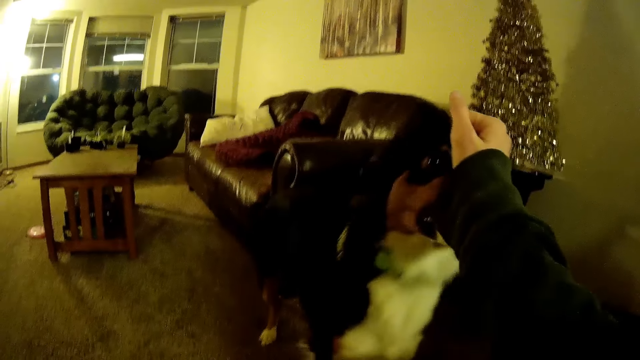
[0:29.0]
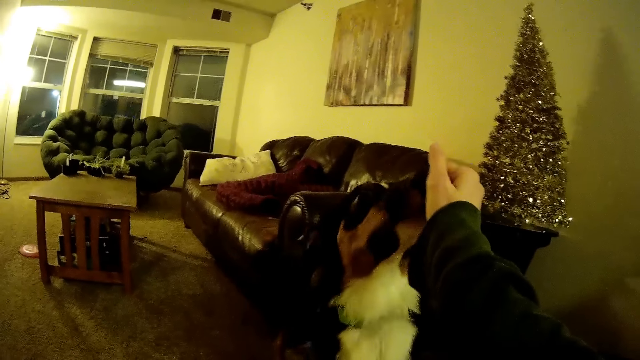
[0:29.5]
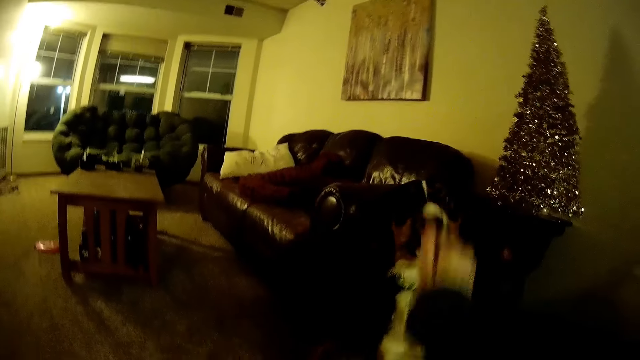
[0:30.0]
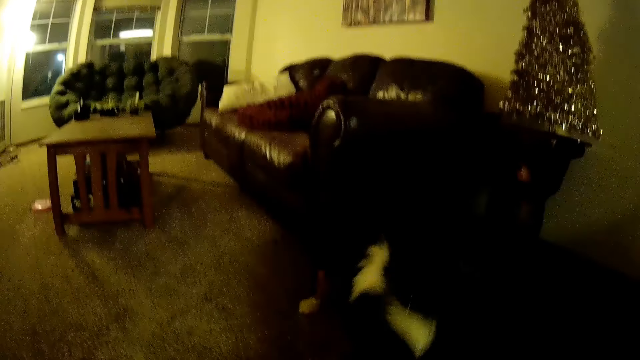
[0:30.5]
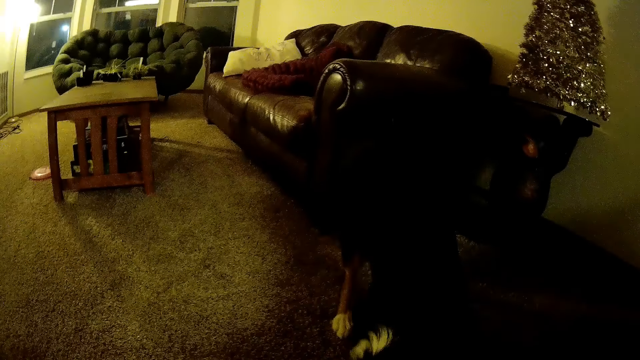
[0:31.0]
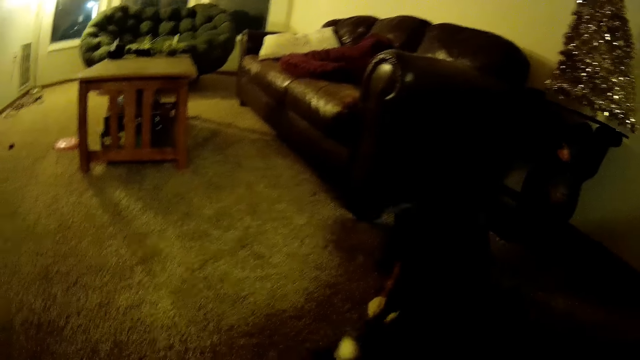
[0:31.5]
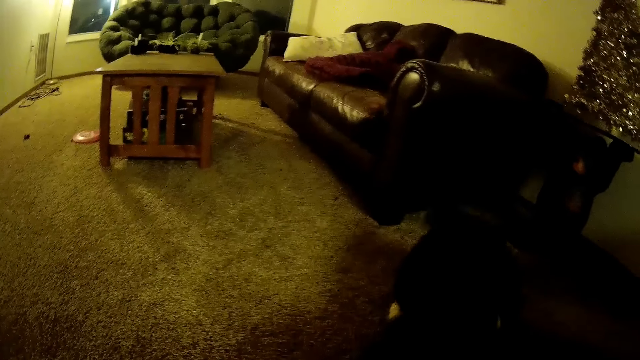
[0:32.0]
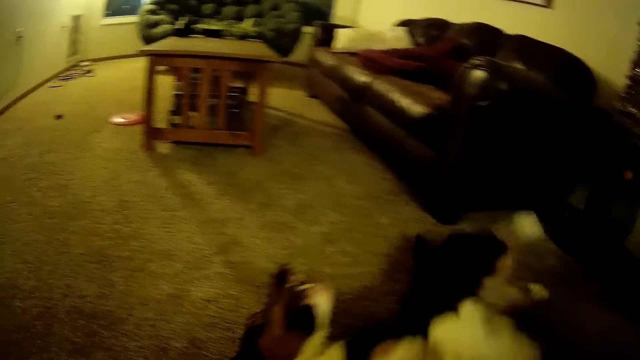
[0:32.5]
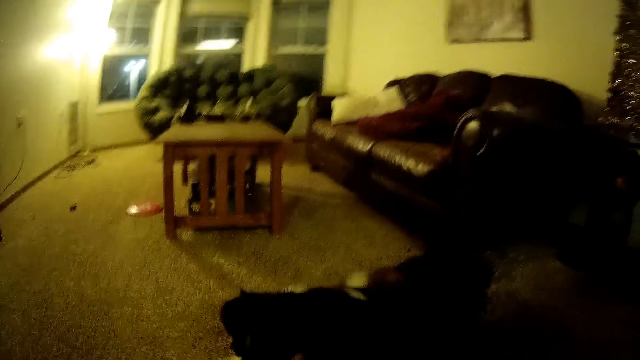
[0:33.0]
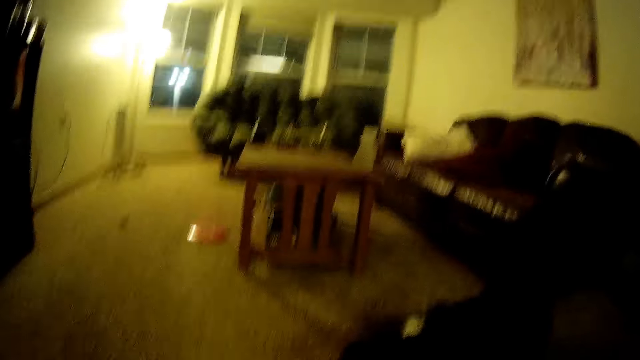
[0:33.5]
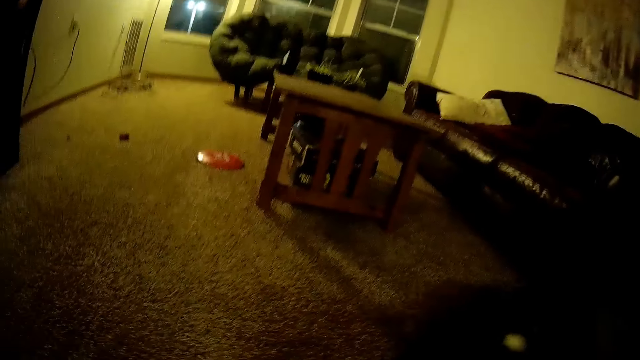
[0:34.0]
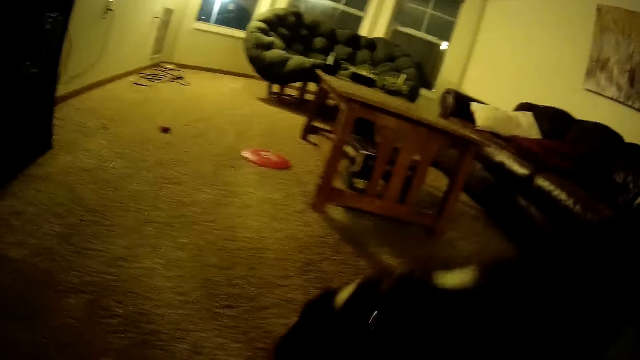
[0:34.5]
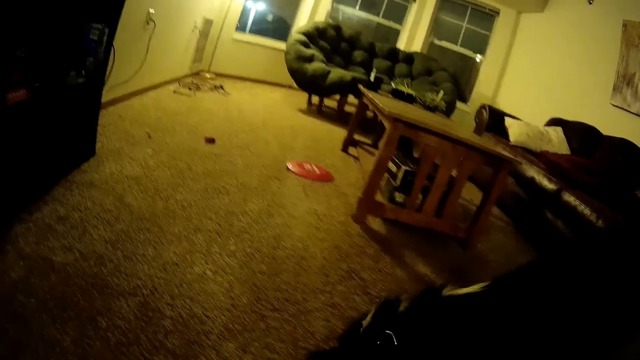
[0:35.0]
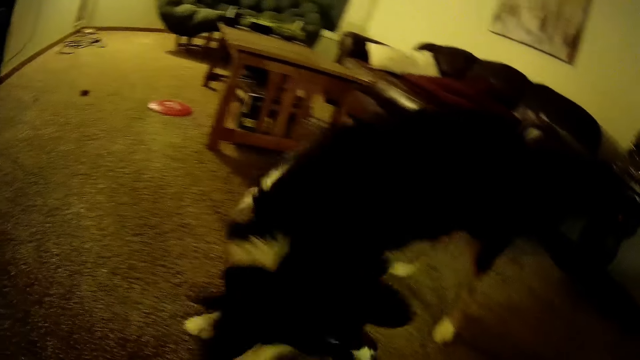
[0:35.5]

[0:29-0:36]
The camera wearer plays with the dog.
